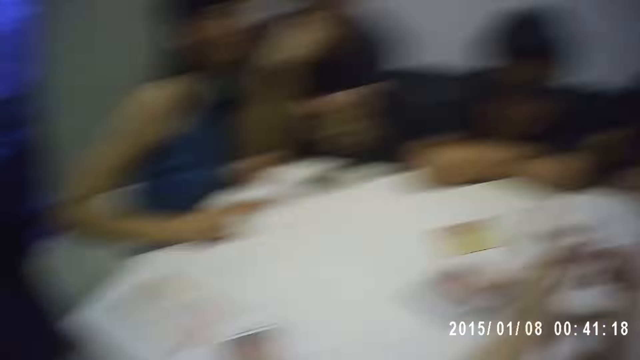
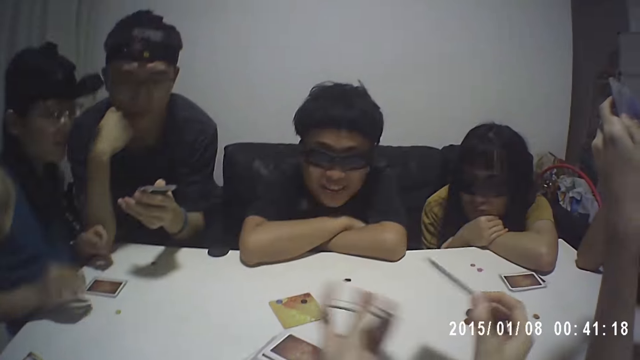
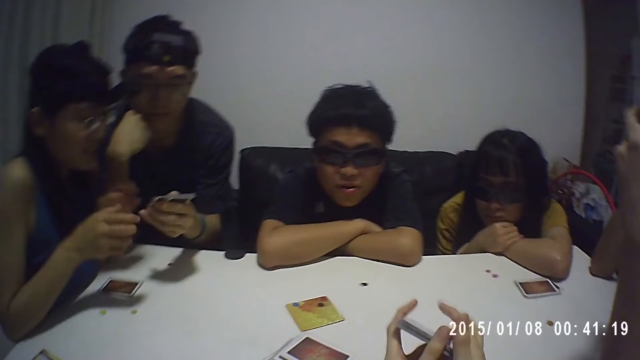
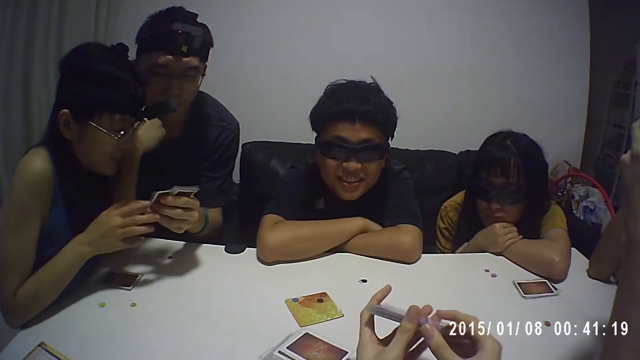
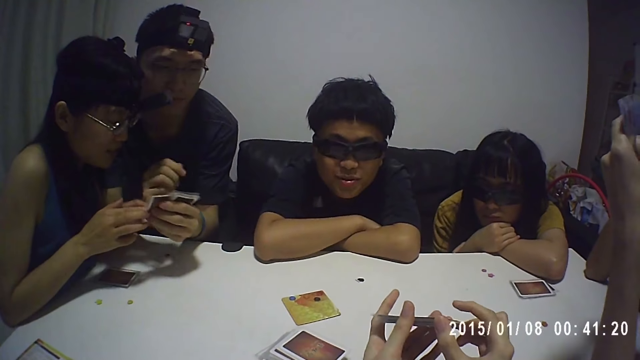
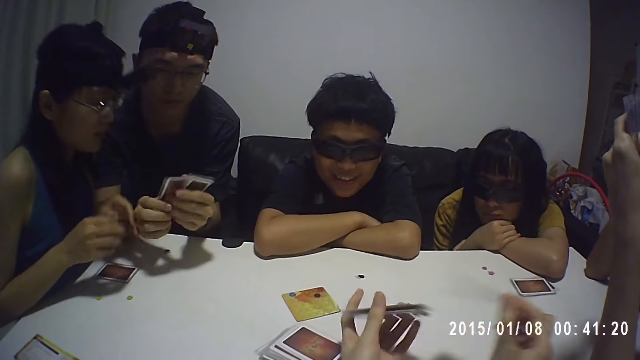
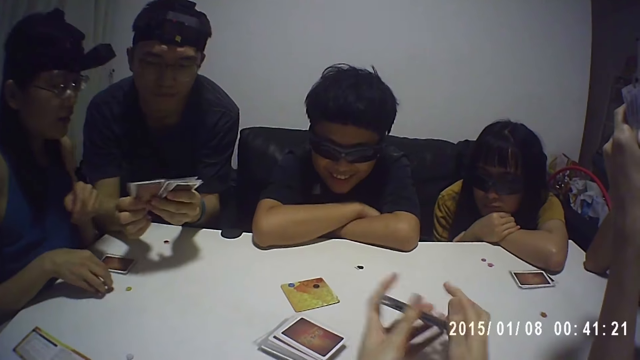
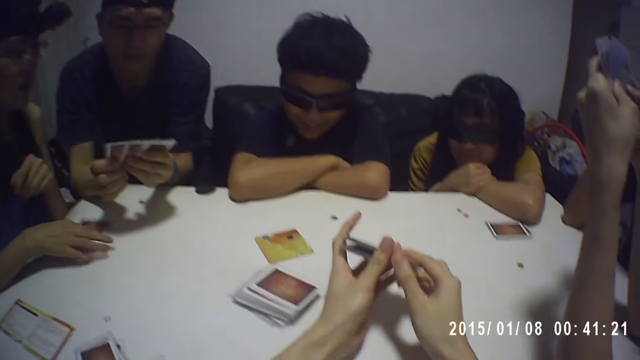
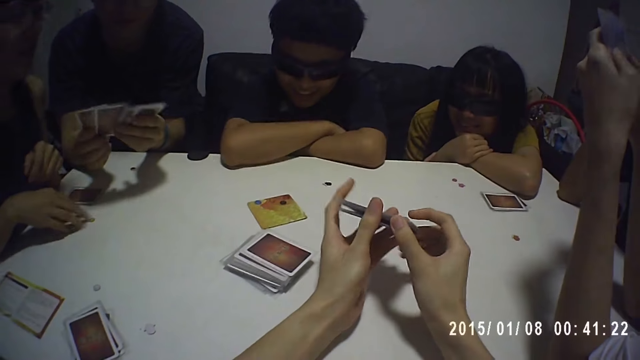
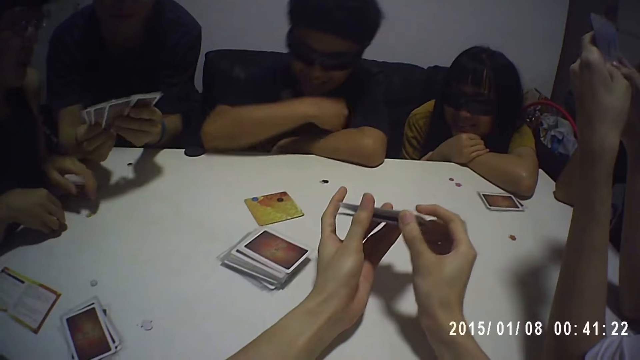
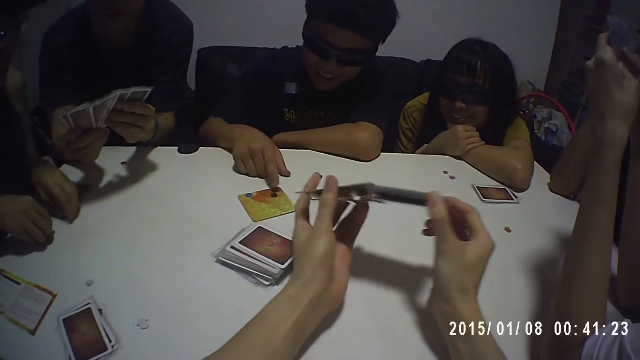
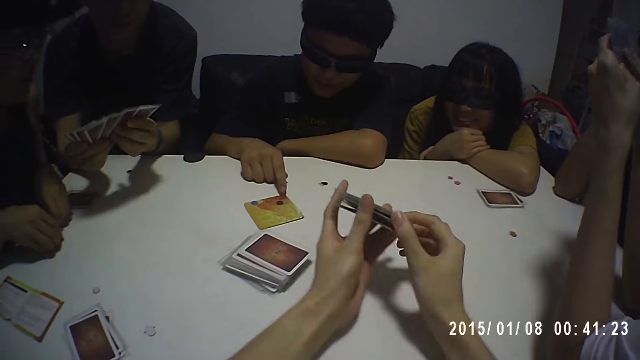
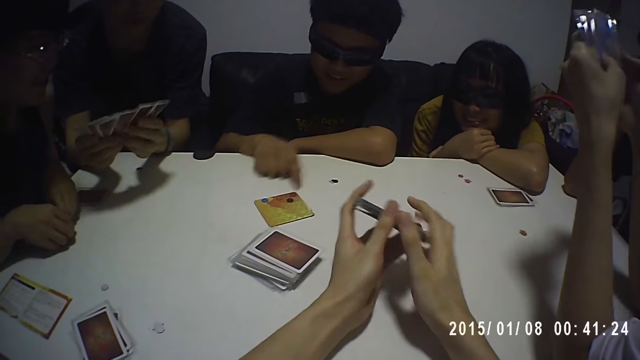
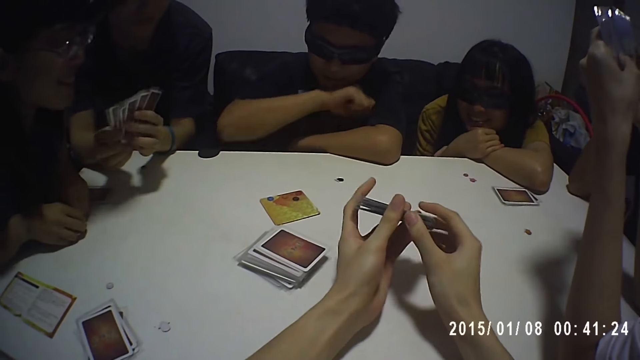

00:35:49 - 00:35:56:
The camera wearer arranges the cards in his cards.

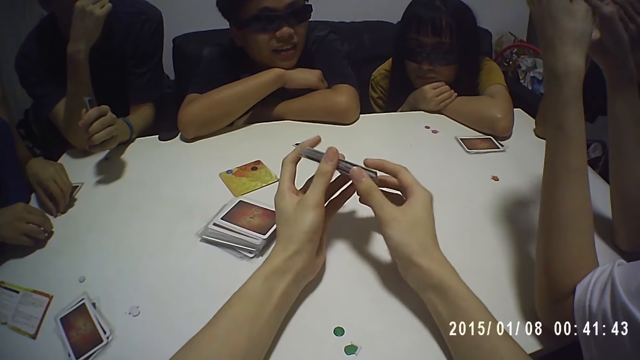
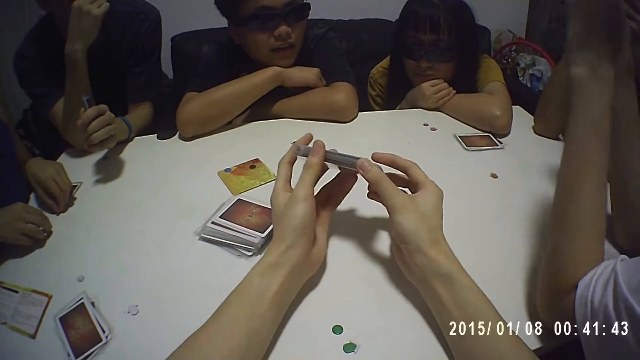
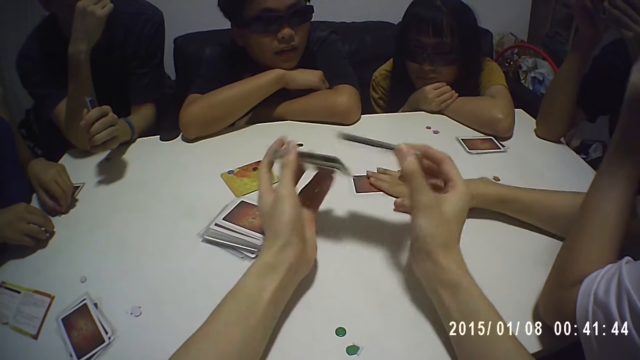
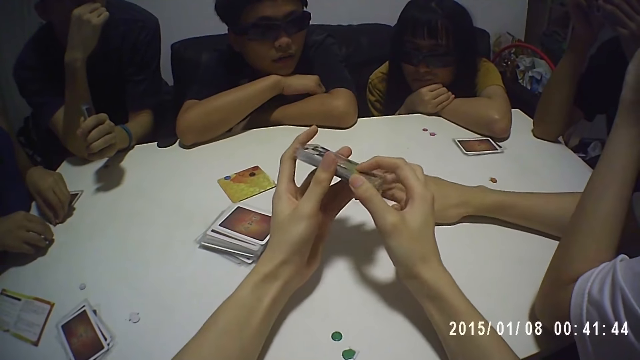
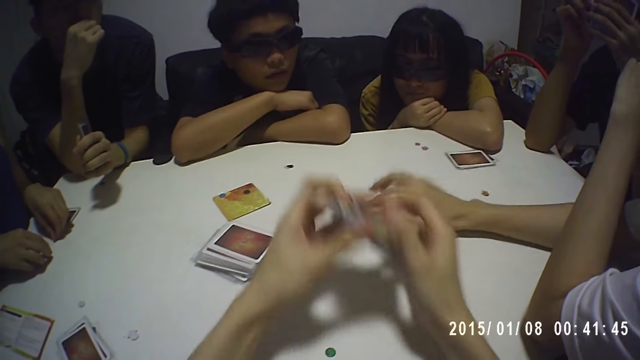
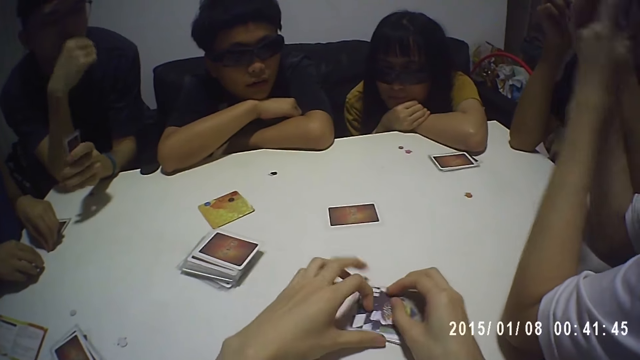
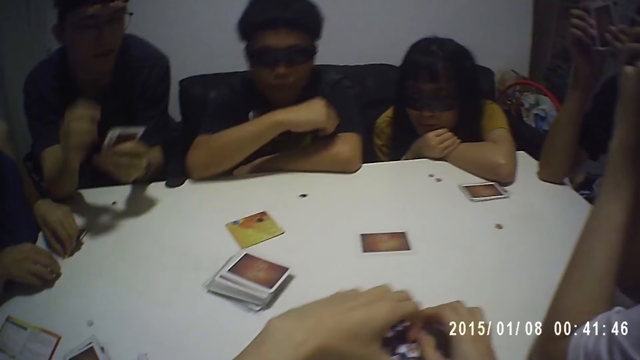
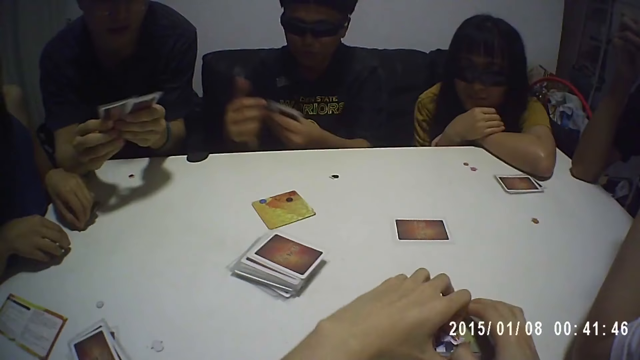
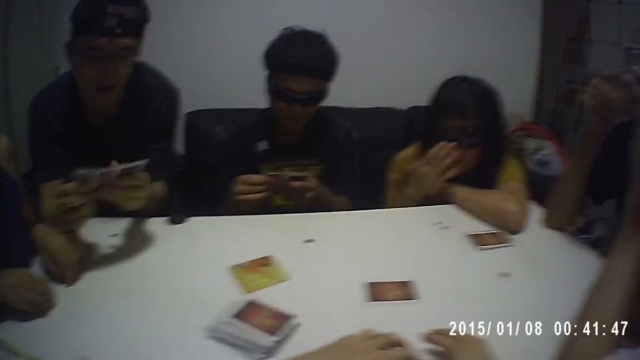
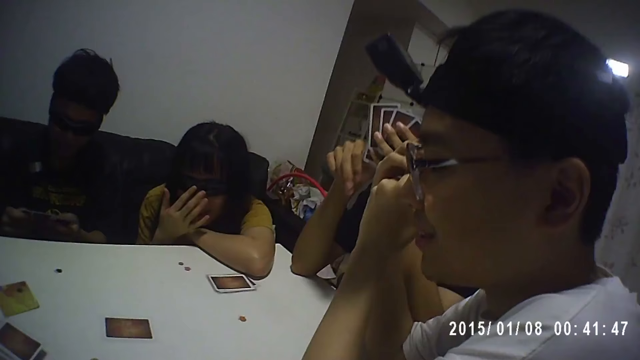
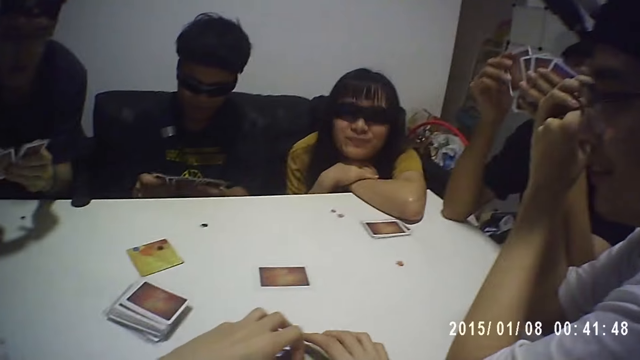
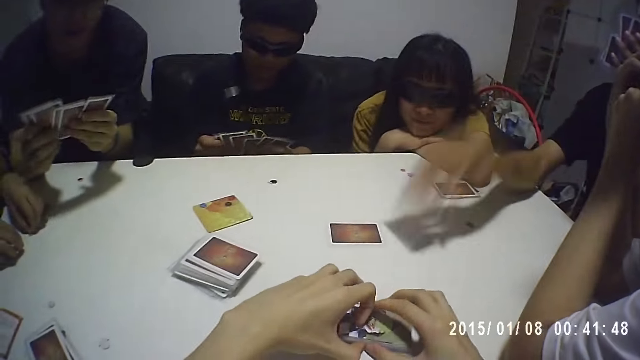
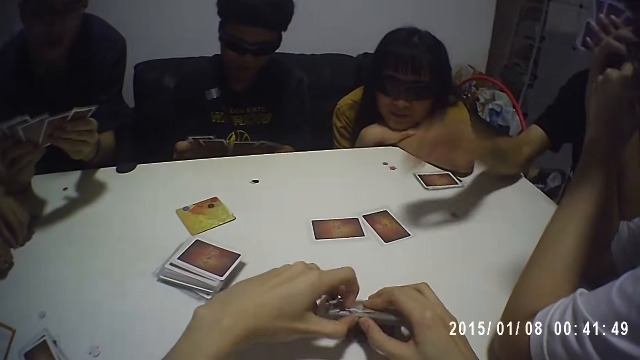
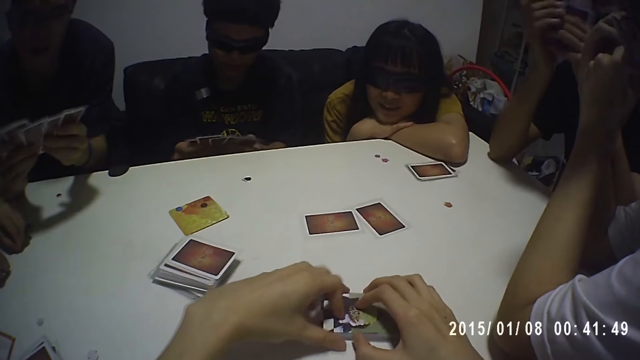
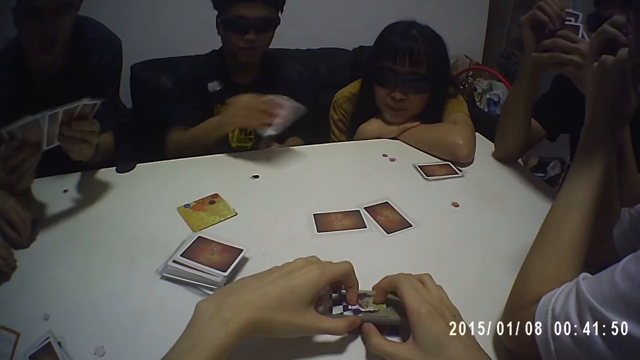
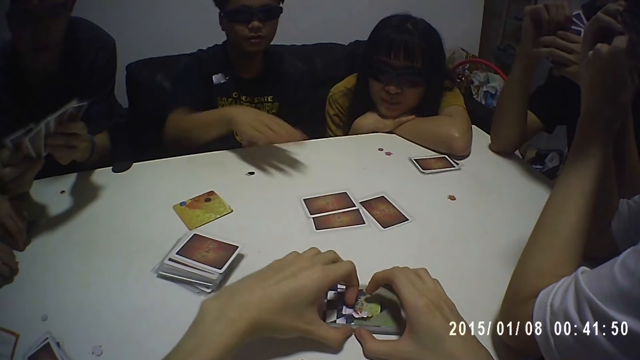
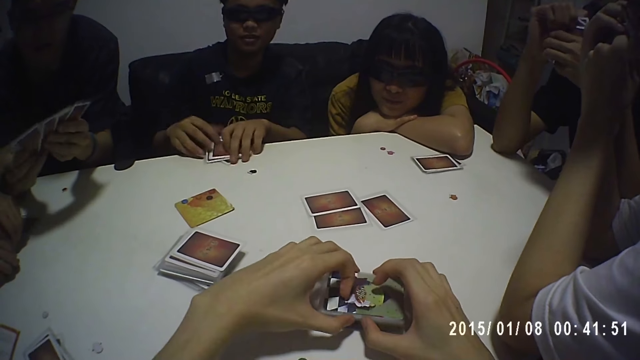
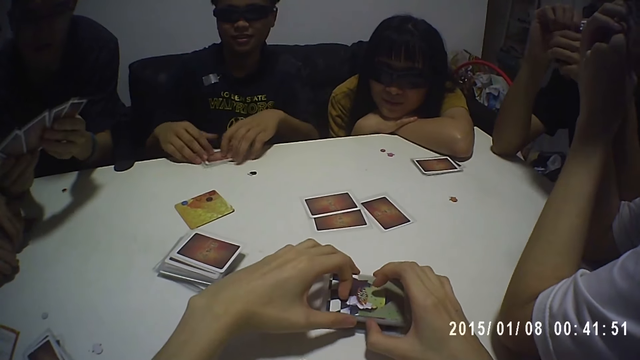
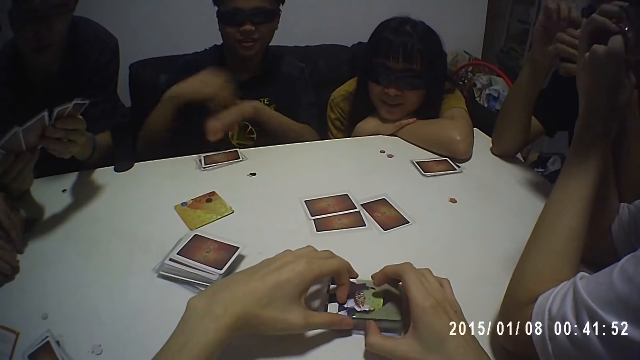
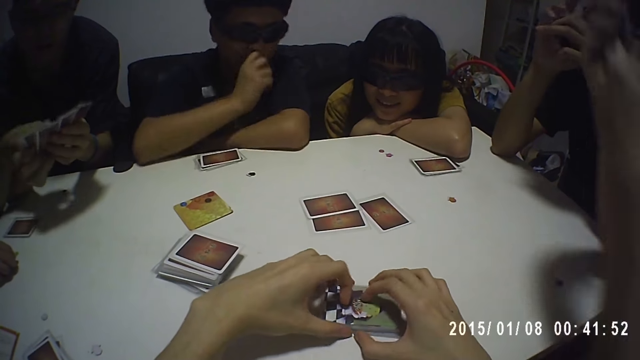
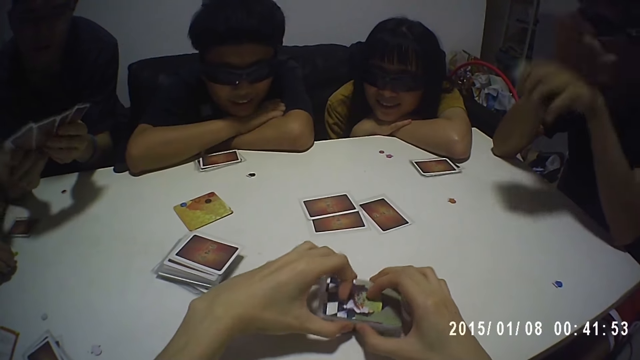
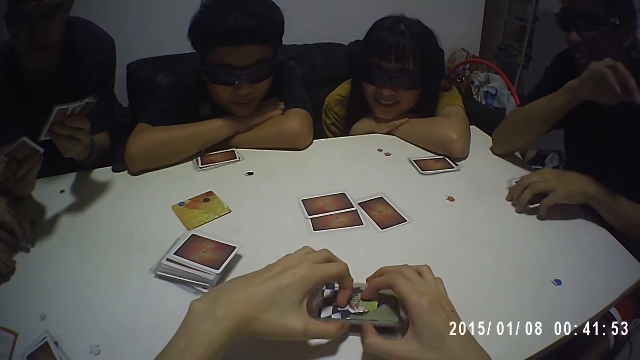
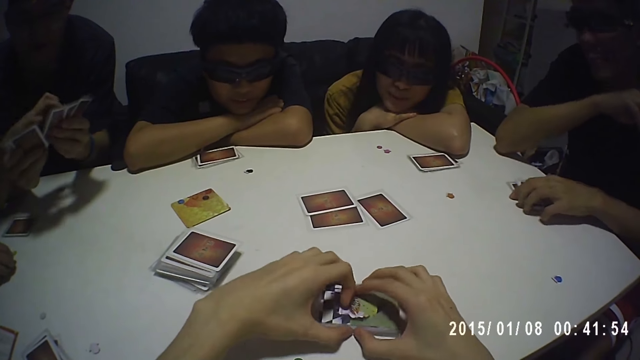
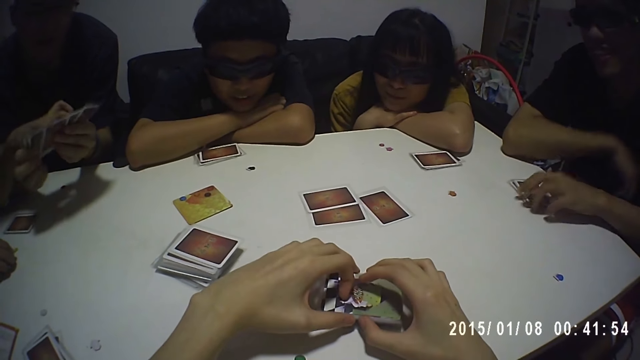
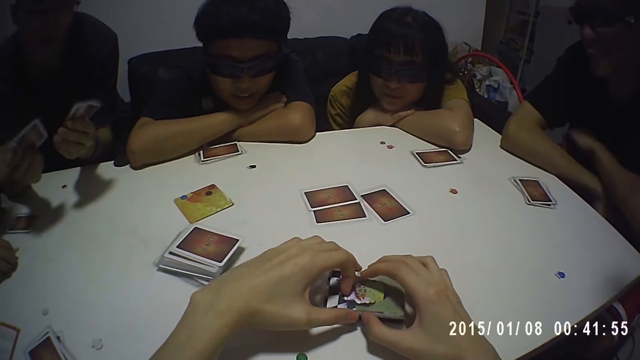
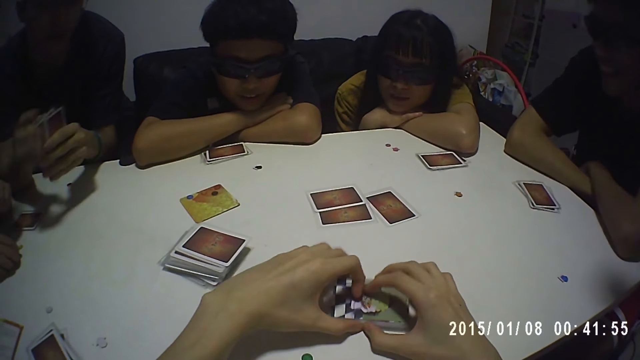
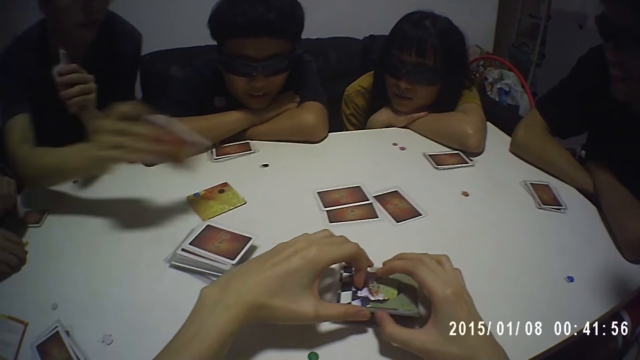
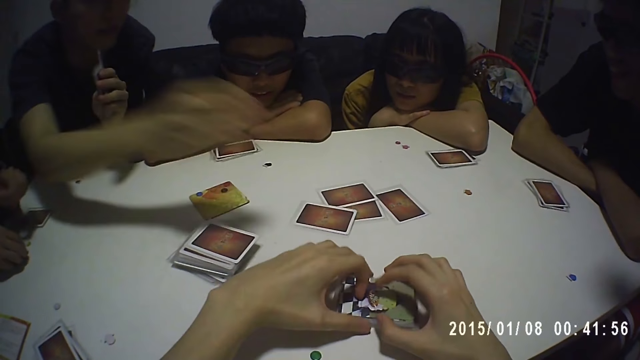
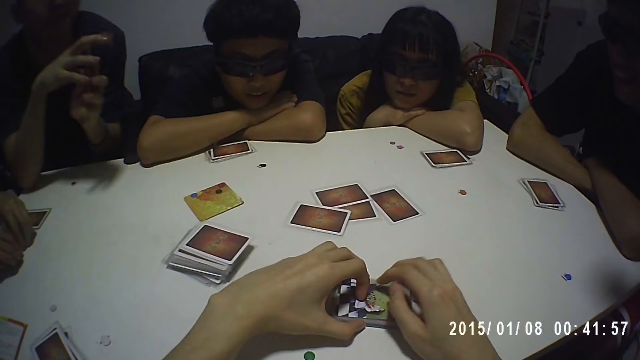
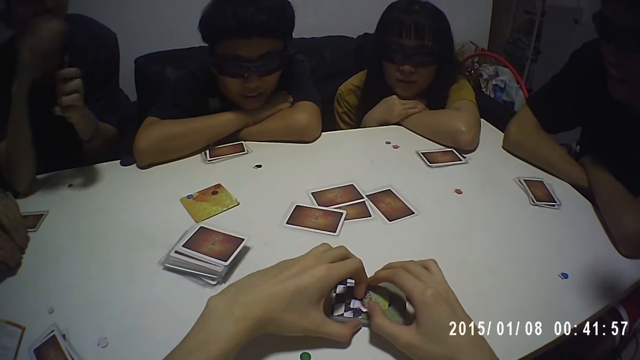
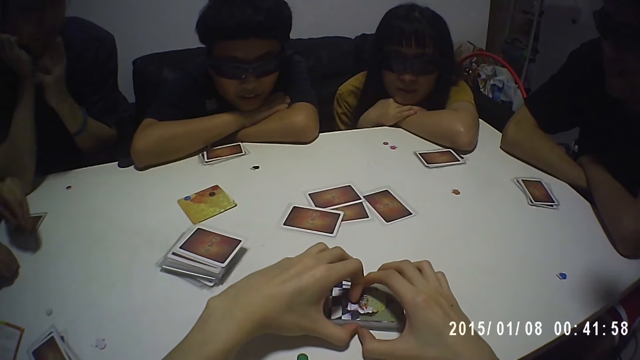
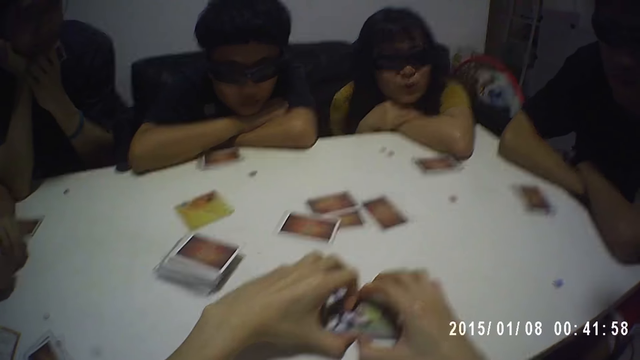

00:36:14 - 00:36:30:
A man drops a card on the table. Another man shuffles cards with both hands. The camera wearer puts the cards on the table. A third man shuffles cards with both hands. A fourth man drops a card on the table. The third man drops a card on the table and drops cards on the table. The camera wearer holds the cards with both his hands. The fourth man drops cards on the table. The second man drops a card on the table.
